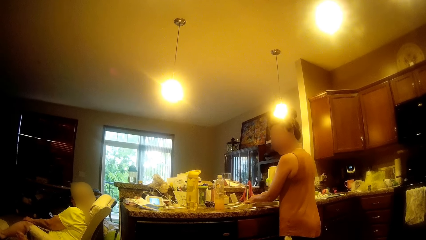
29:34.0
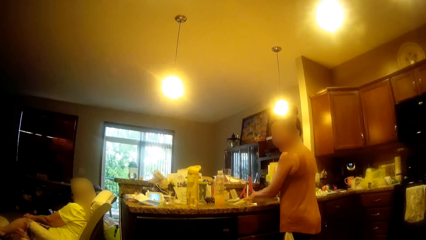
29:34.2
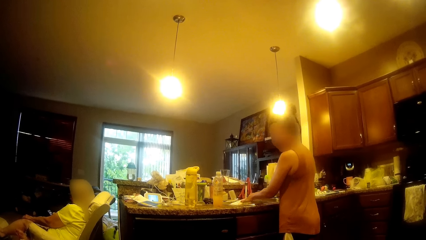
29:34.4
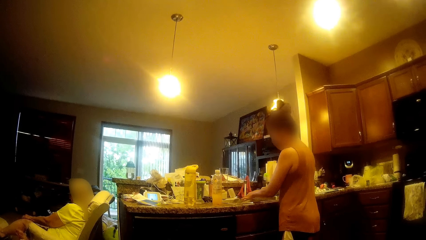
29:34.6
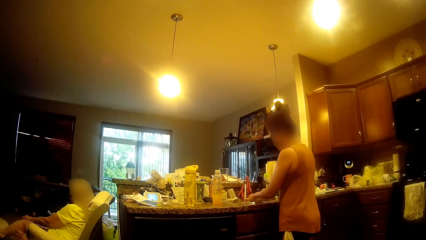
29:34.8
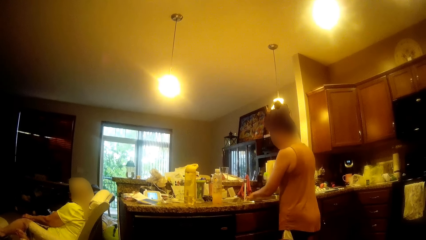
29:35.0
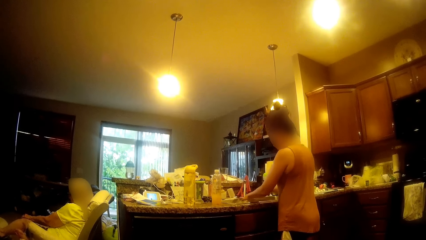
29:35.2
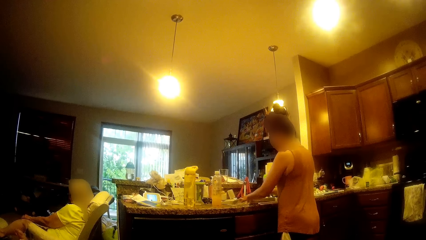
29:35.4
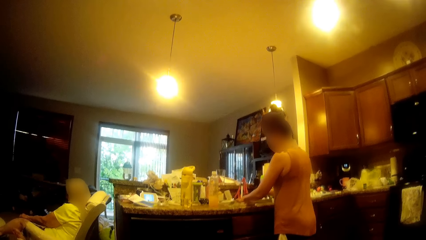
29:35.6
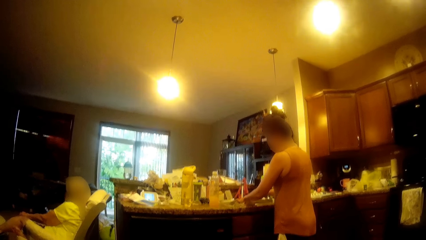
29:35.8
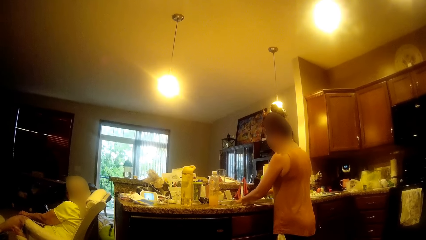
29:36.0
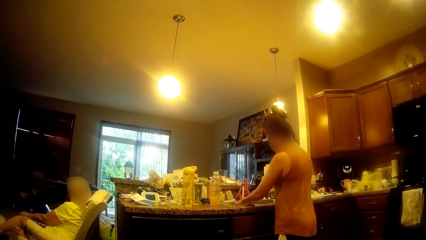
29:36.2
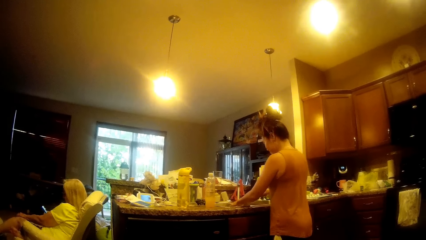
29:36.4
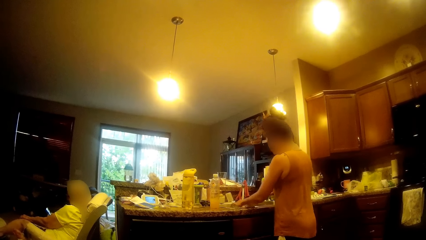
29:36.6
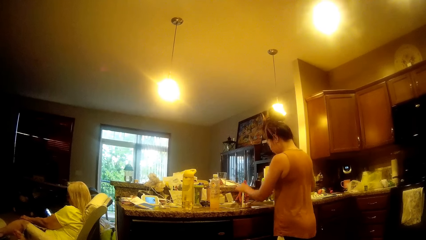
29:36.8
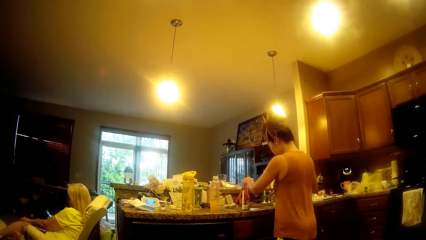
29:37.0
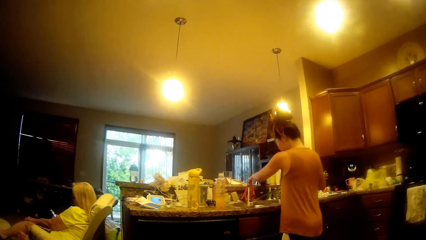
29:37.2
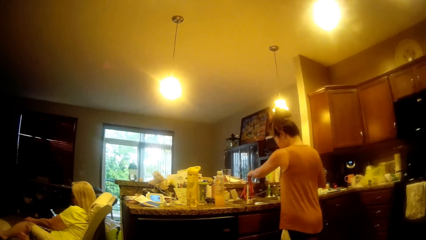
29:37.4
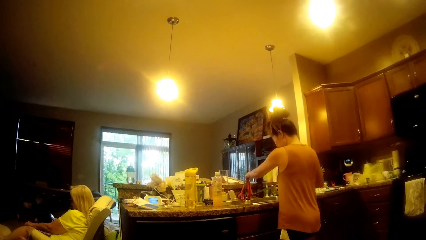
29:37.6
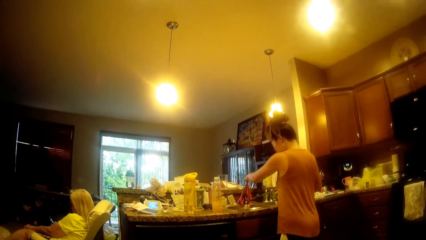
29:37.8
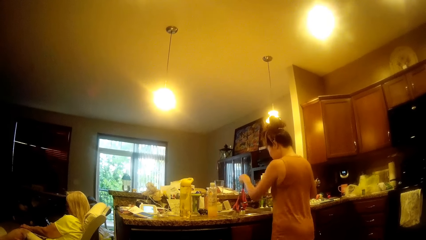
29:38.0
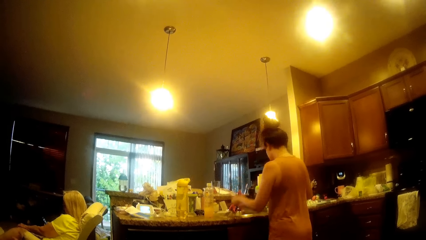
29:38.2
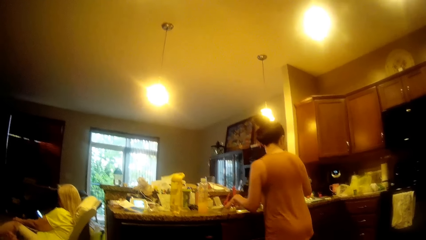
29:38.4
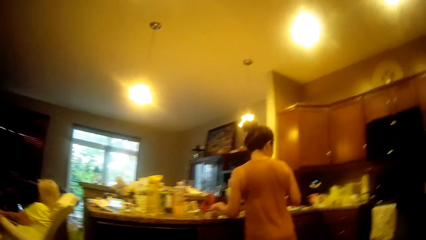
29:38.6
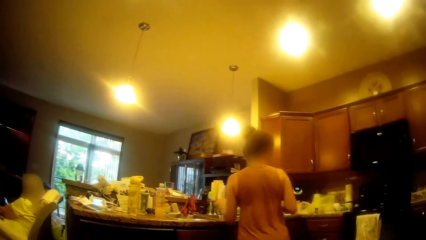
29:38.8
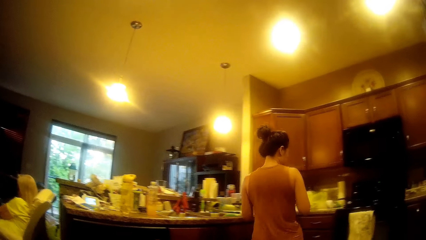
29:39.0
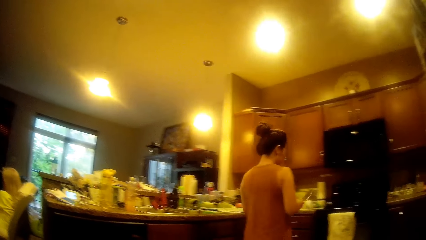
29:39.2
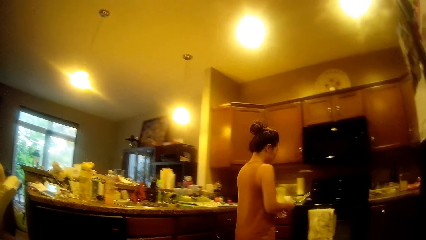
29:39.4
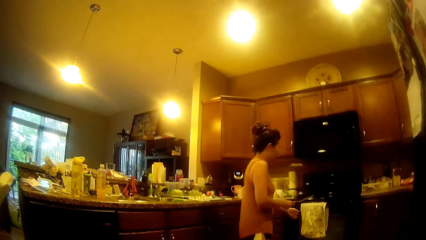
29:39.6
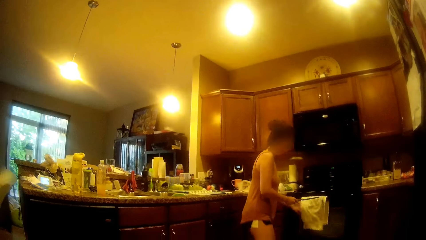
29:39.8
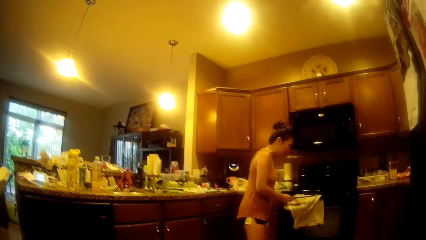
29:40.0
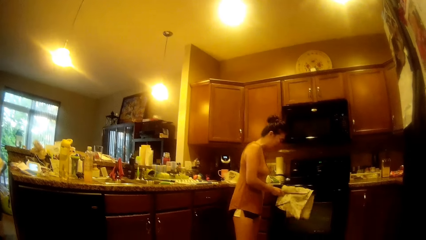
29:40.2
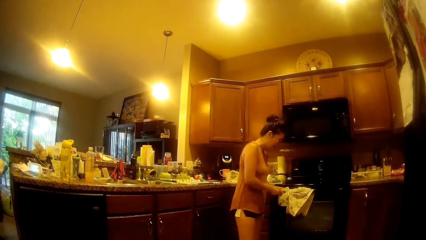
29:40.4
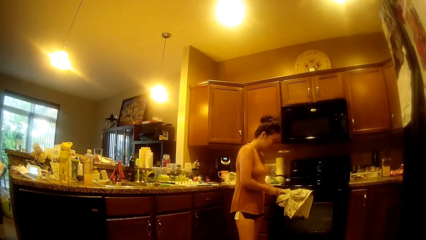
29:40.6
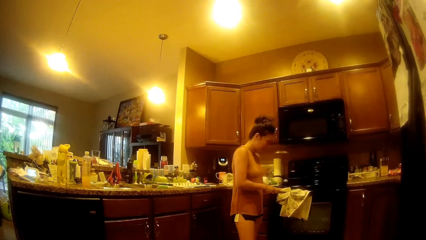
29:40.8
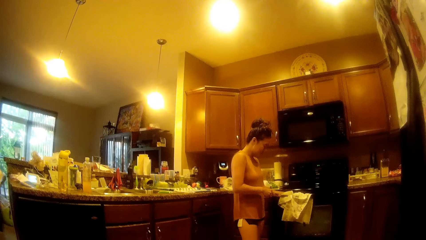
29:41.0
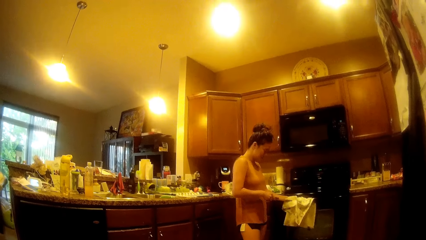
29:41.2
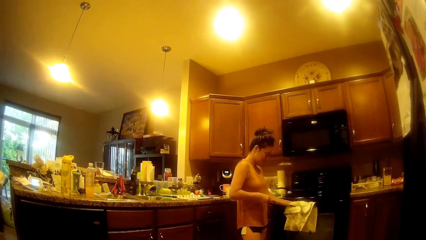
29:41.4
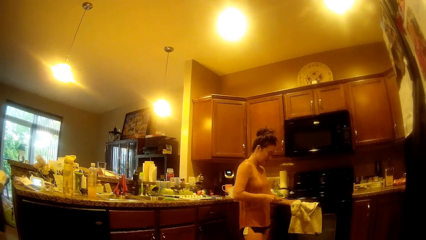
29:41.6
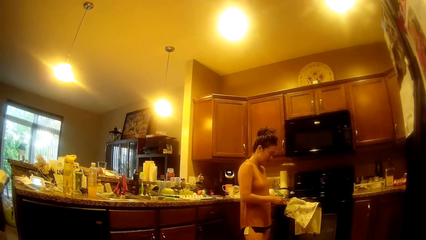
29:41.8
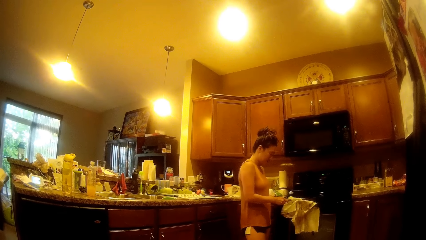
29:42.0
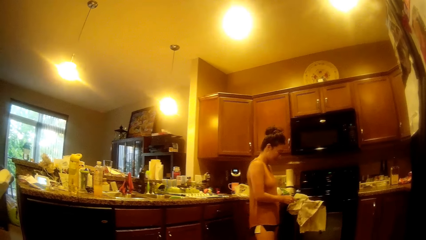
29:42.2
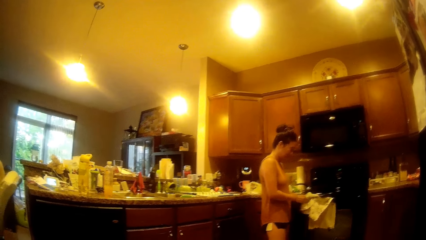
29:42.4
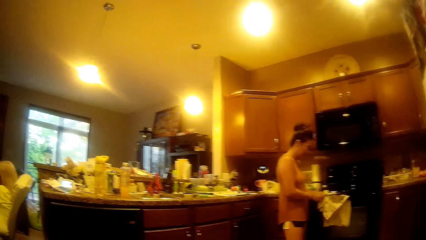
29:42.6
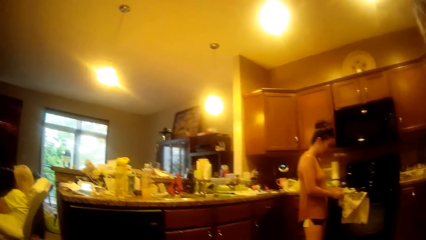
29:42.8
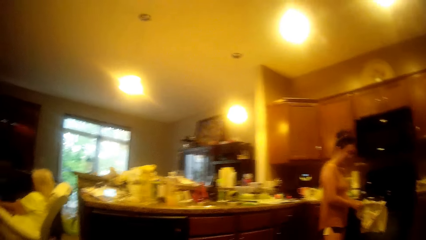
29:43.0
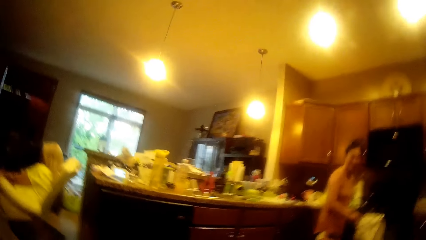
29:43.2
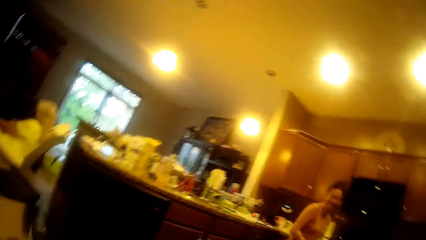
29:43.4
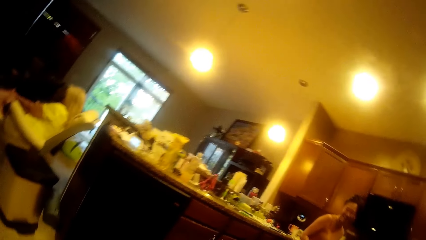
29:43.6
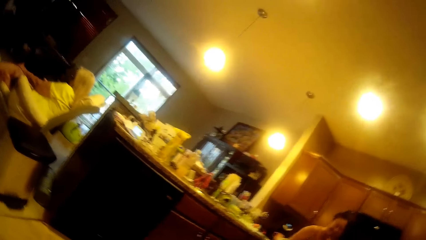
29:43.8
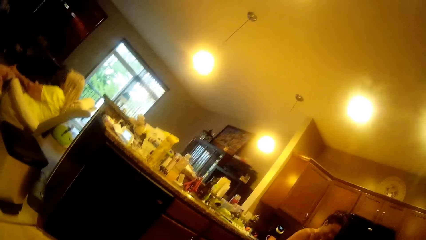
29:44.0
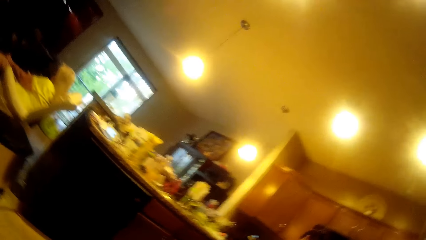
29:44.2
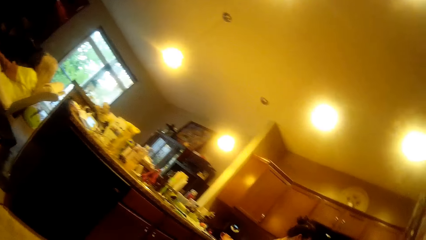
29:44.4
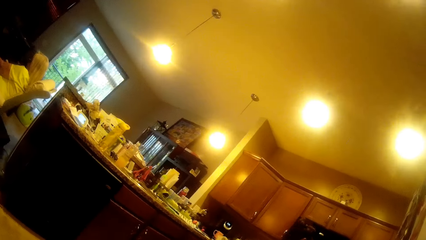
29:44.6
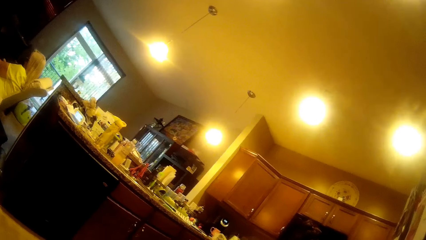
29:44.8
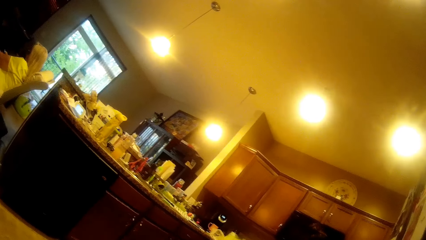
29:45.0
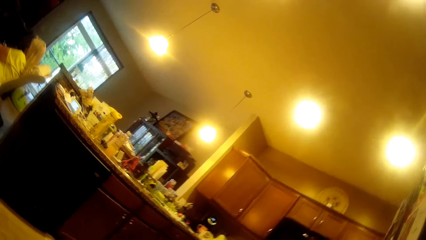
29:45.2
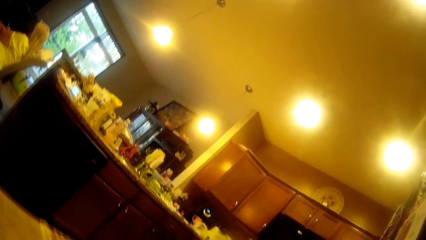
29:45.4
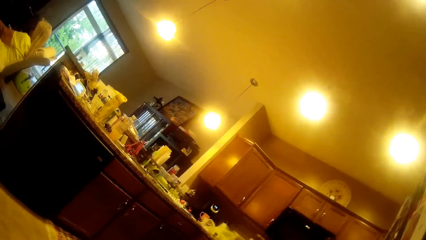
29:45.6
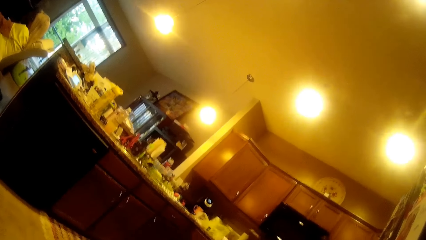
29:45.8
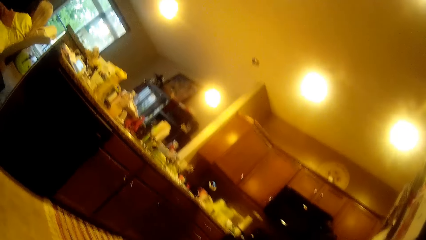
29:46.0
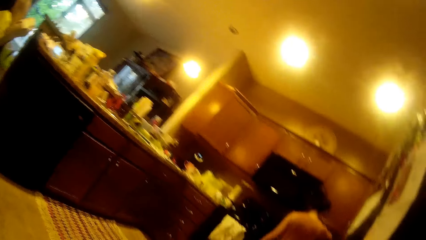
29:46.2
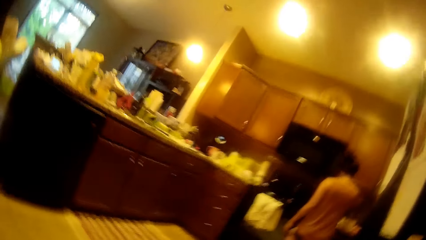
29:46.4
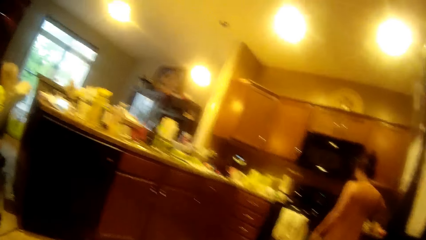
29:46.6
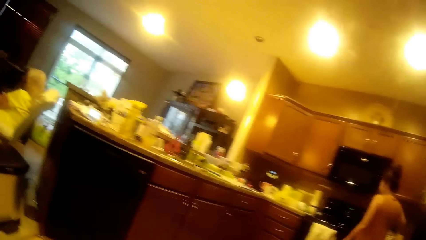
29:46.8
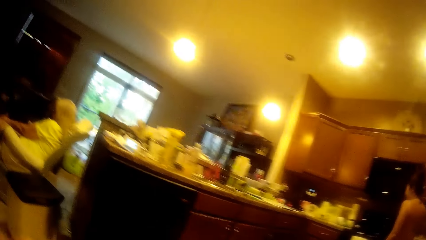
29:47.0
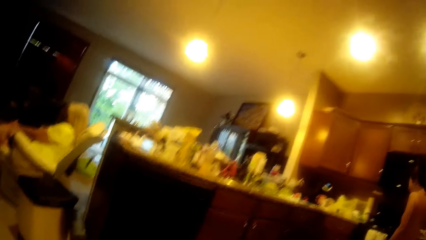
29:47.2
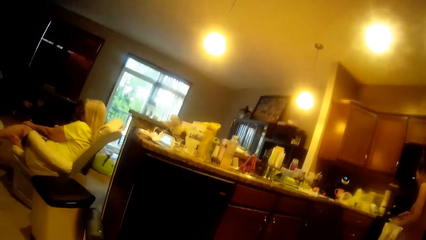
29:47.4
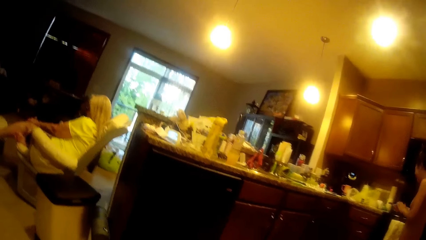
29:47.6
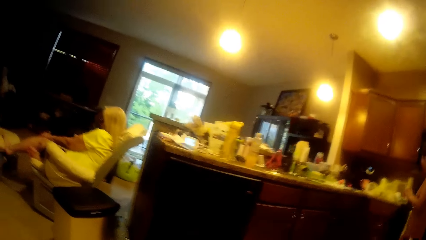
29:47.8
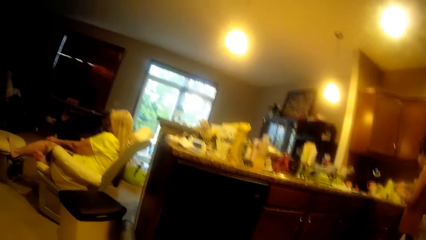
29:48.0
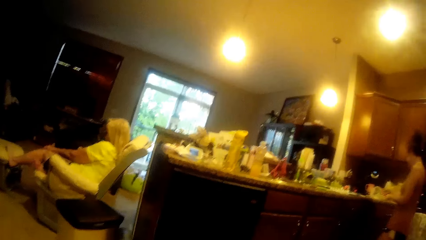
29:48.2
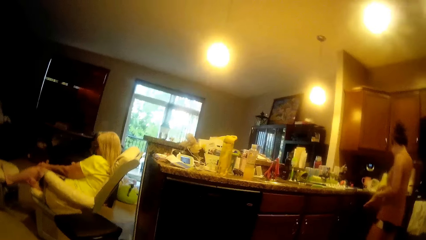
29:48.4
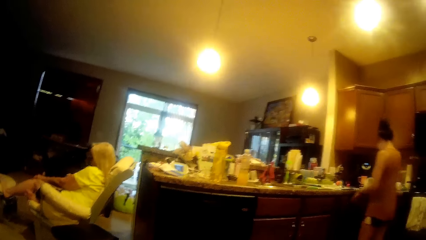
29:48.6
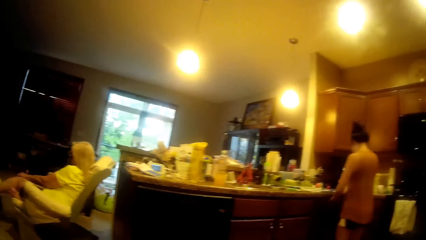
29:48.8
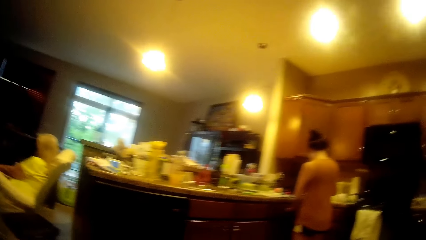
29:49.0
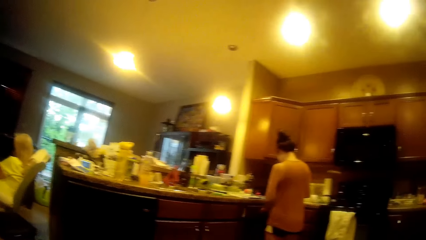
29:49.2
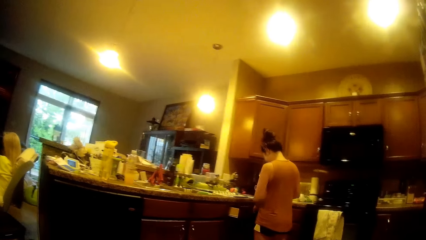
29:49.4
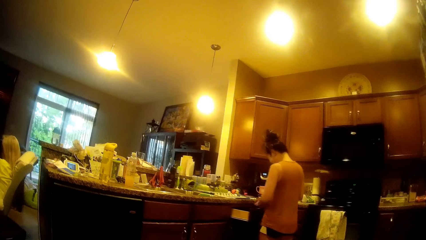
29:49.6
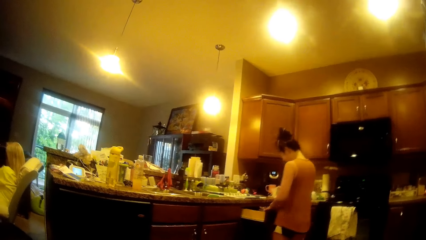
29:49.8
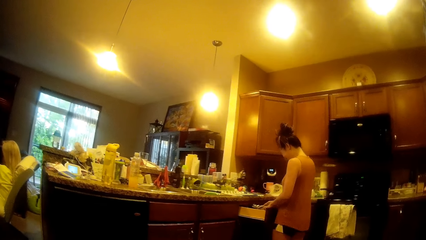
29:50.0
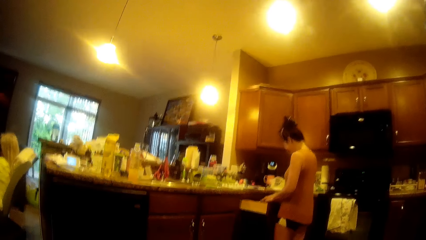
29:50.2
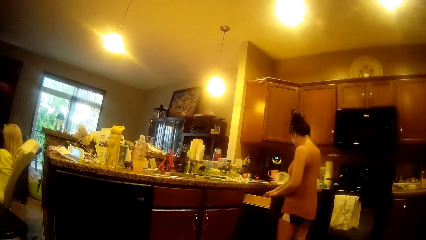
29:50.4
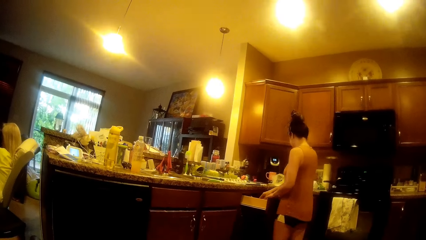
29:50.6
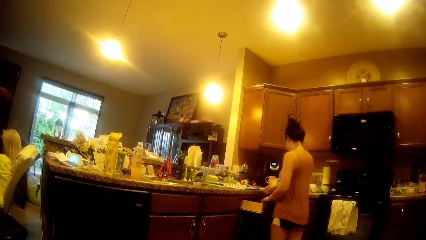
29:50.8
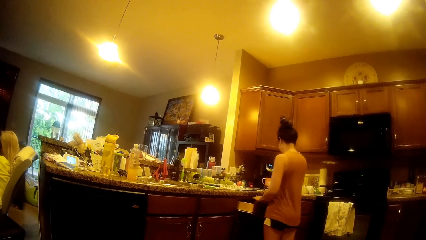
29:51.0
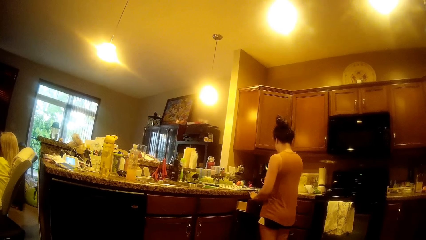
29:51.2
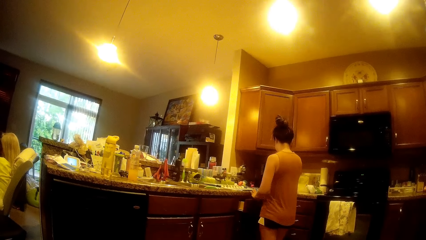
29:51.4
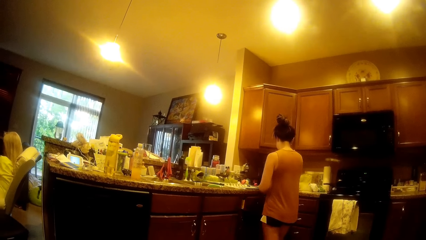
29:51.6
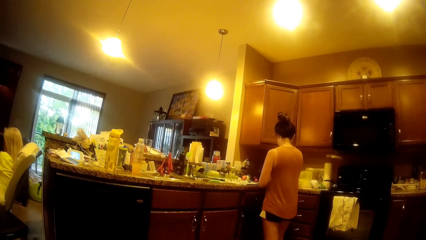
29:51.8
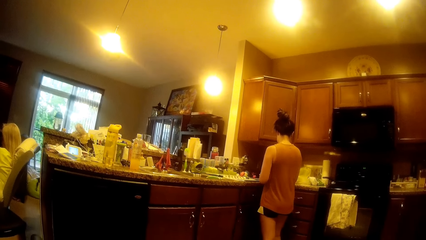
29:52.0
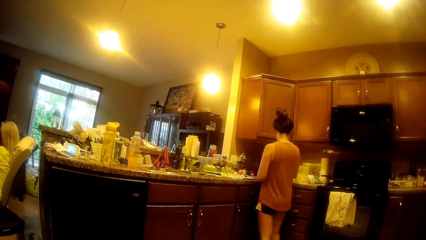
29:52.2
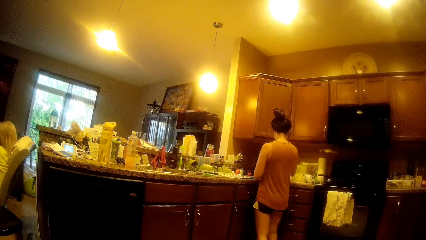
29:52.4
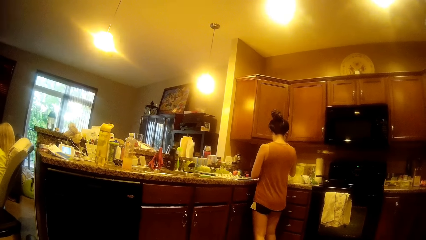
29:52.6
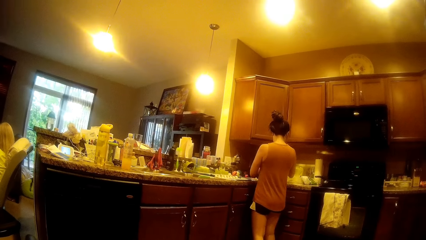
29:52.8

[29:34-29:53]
The woman closes the sink tap with her left hand. The woman walks around the kitchen. The woman cleans the knife with a towel. The camera wearer converses with the woman. They look around the apartment. The woman walks around the kitchen. The woman picks up a spoon from the cabinet with her right hand. The woman opens a drawer with her left hand. The woman puts the spoon or knife in her right hand in the drawer. The woman closes the drawer with her left hand.
